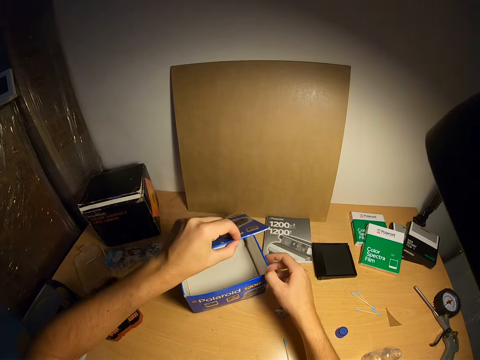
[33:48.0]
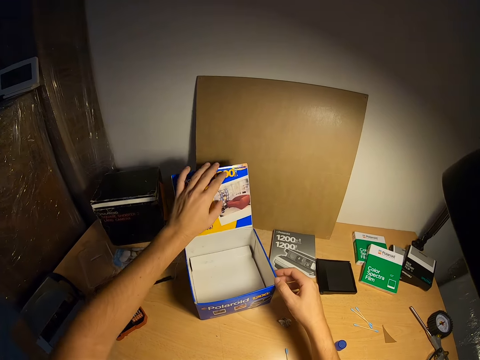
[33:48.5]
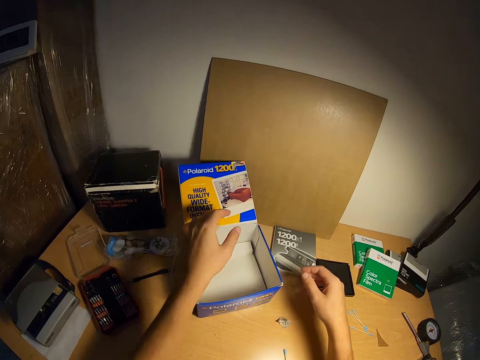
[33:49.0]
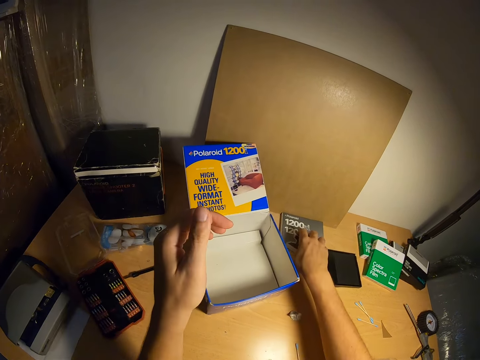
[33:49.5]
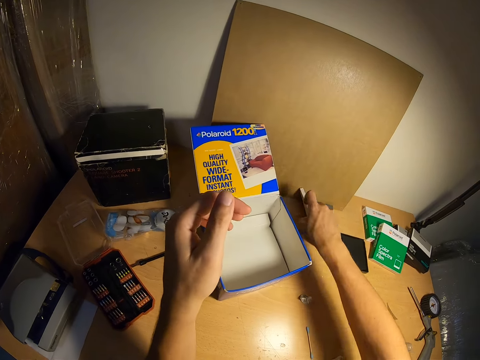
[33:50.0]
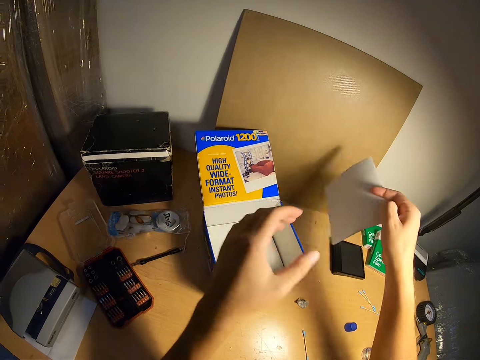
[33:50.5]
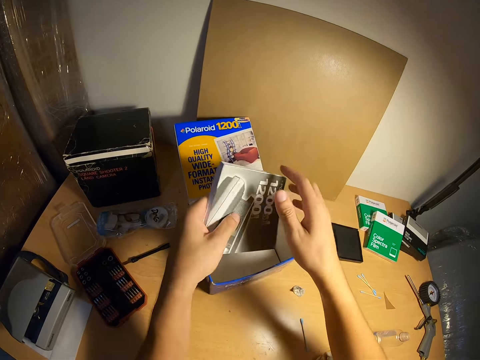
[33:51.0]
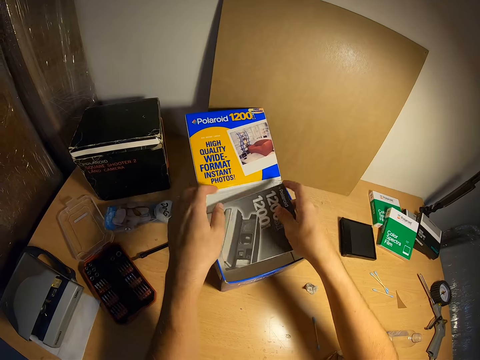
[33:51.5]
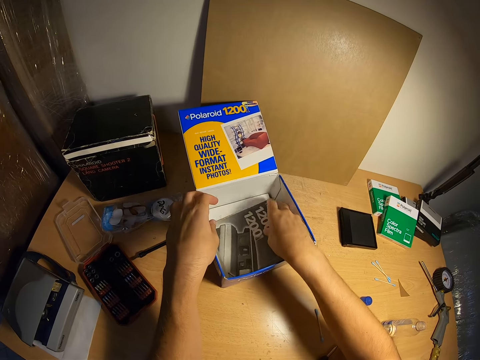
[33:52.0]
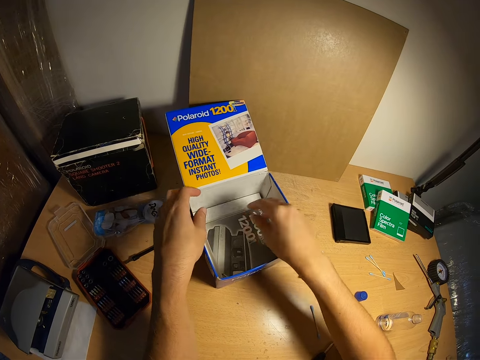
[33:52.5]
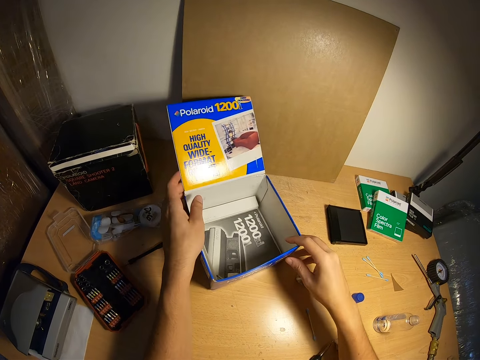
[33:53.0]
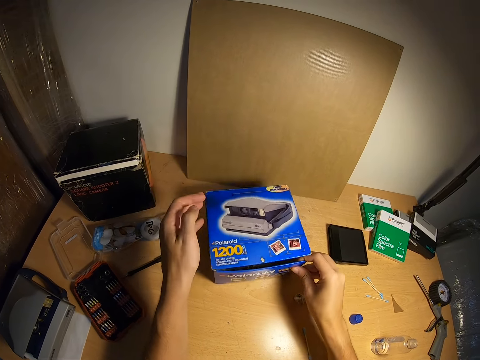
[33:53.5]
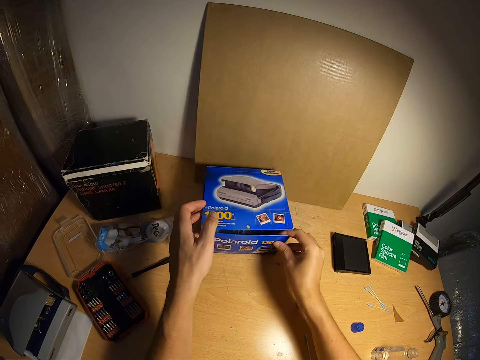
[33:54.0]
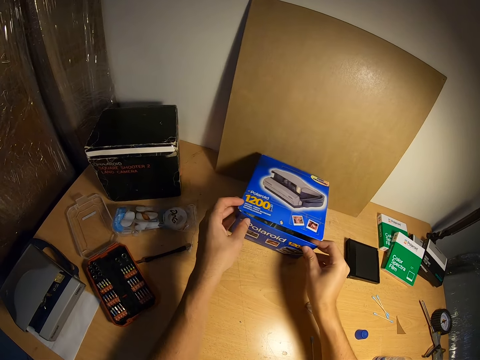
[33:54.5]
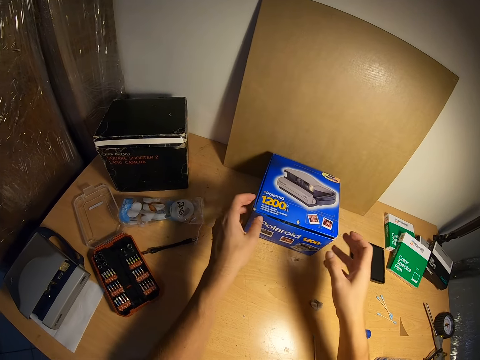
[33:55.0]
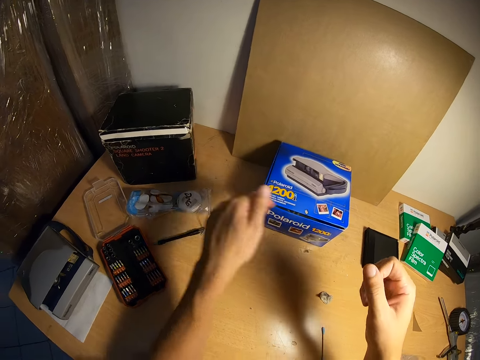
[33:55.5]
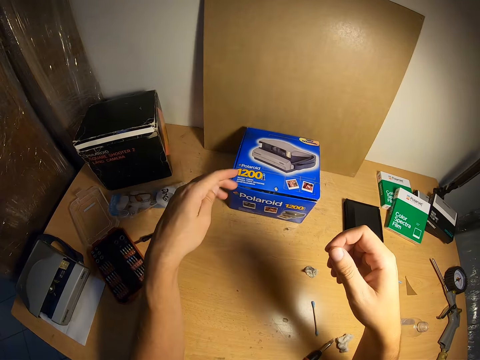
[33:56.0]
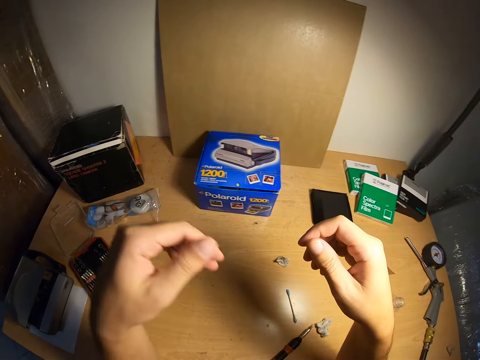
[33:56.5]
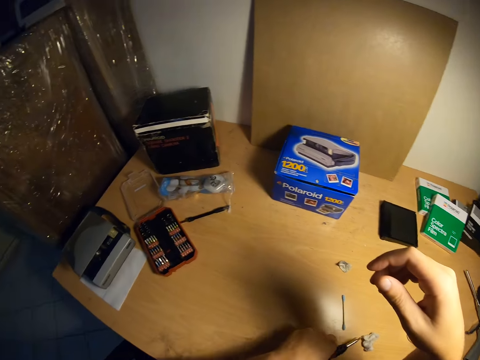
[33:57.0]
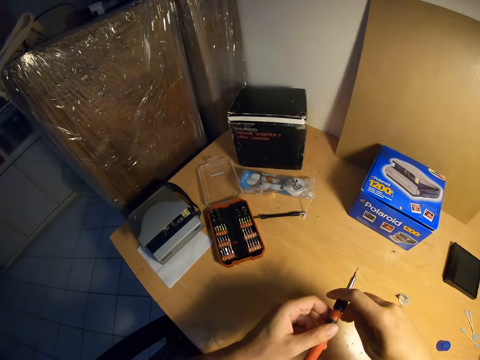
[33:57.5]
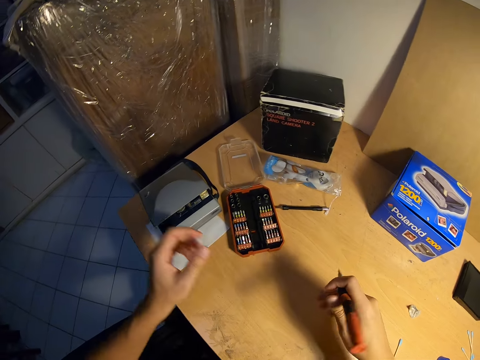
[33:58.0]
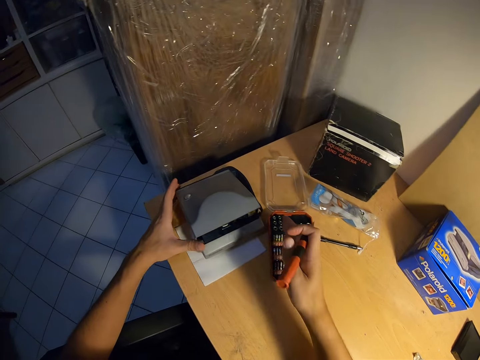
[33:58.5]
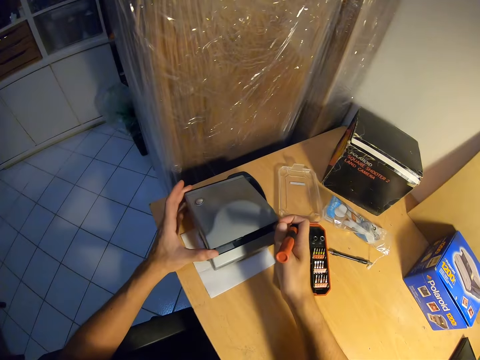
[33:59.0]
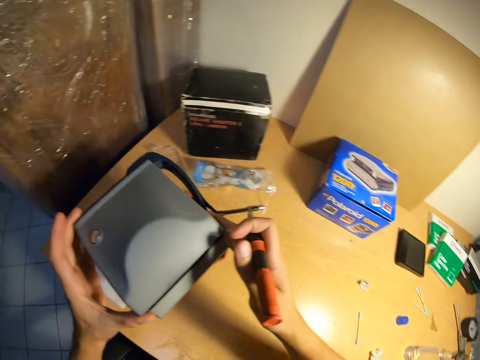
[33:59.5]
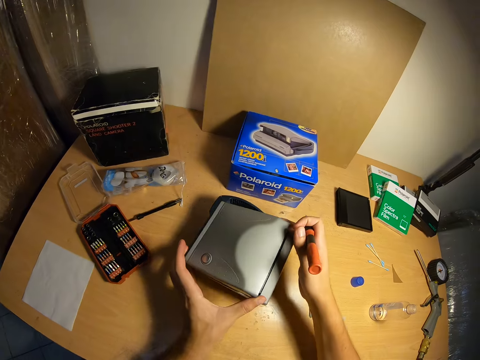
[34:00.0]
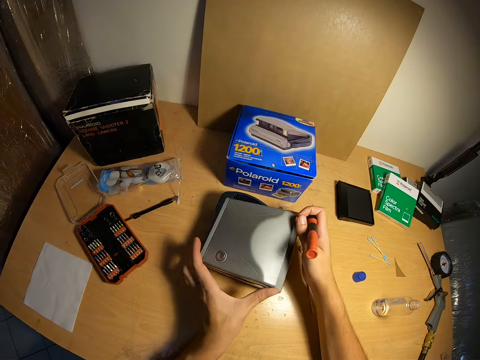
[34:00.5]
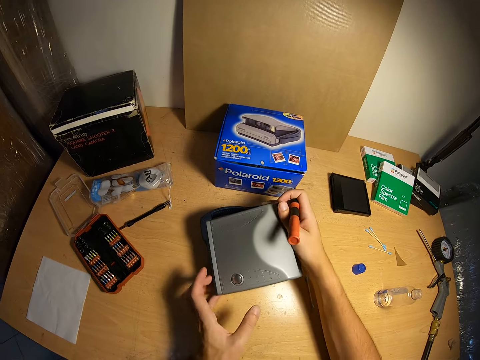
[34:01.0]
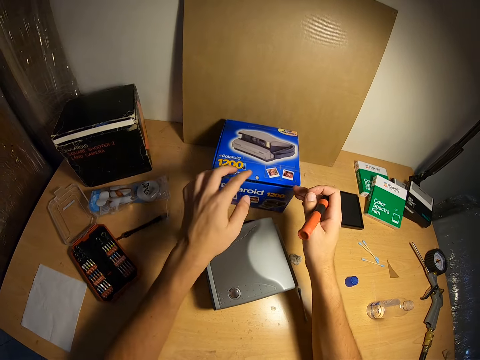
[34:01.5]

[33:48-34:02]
The camera wearer picks up a book on the table with her right hand. She passes the book to her left hand and places the book in the box. She closes the box with her left hand and moves the box away from its spot. She rubs her fingers. She picks up a screwdriver or pen with her left hand and passes the screwdriver to her right hand. She picks the polaroid camera from the table with her both hands. She touches the camera with her left hand and supports the camera with her right hand. She puts the polaroid camera on the table.

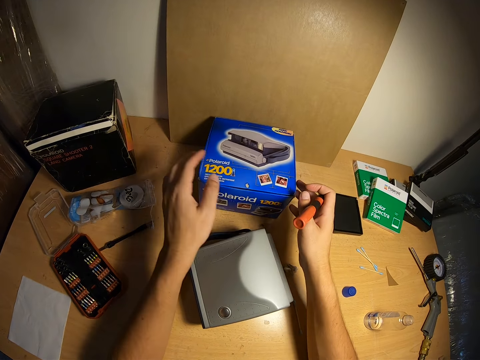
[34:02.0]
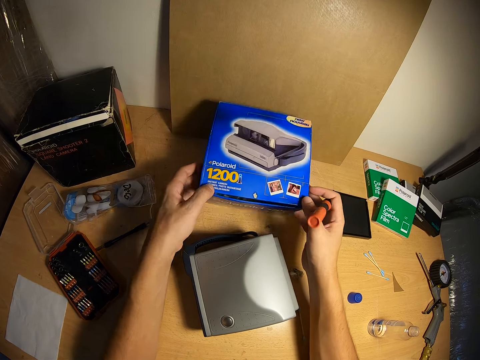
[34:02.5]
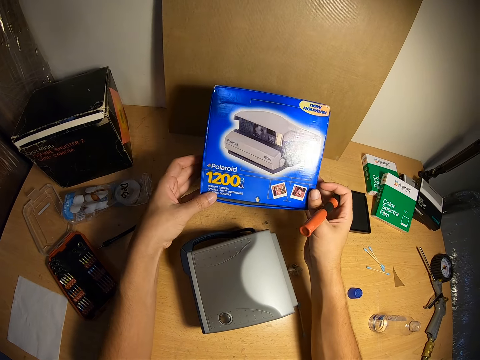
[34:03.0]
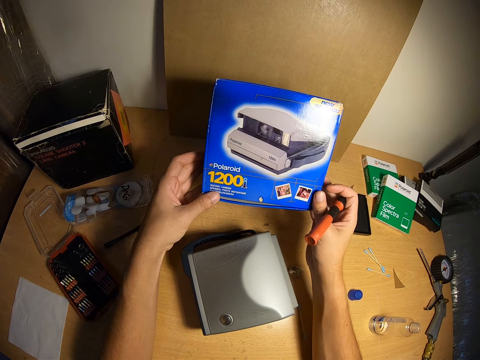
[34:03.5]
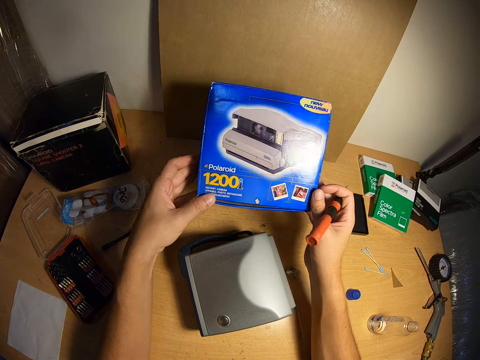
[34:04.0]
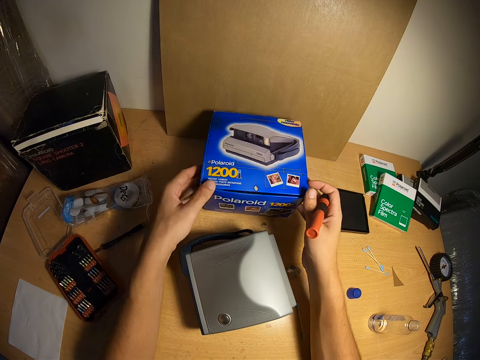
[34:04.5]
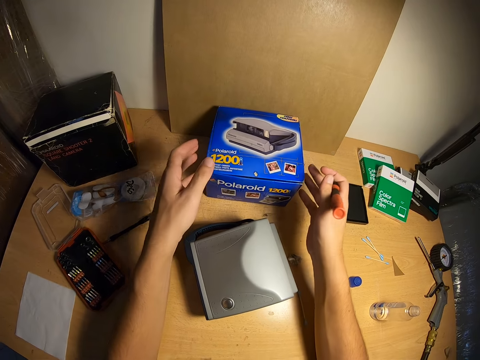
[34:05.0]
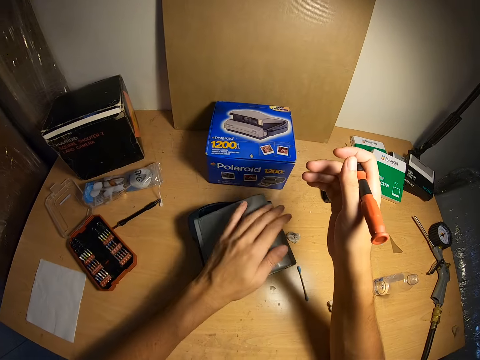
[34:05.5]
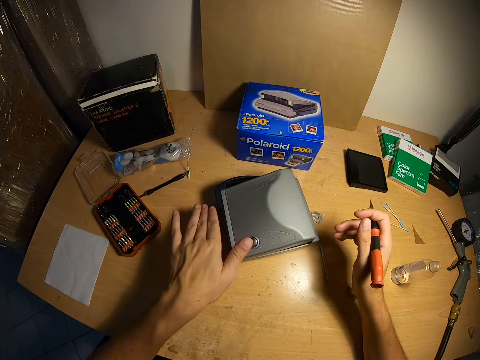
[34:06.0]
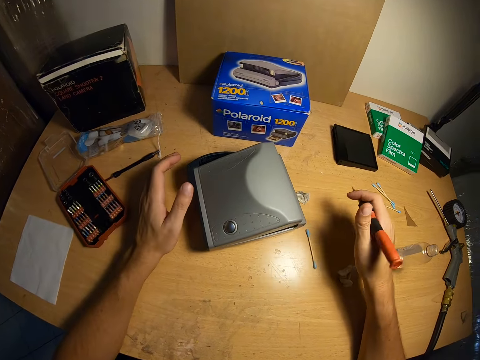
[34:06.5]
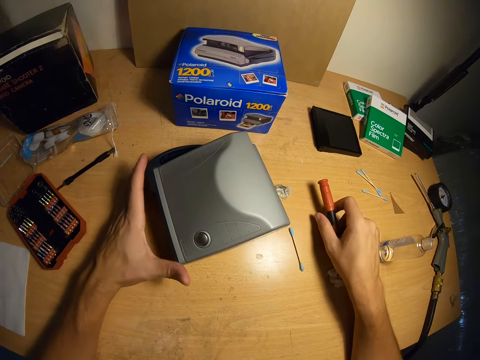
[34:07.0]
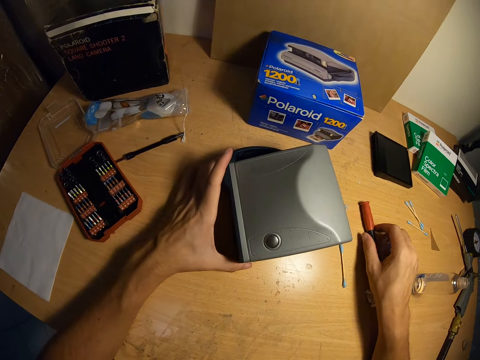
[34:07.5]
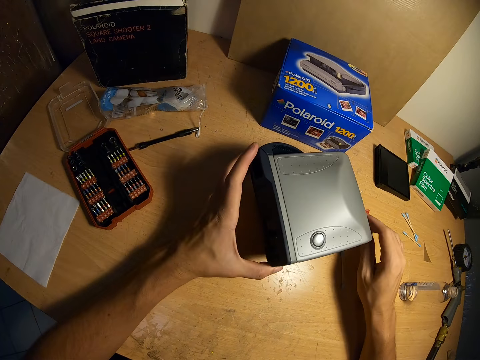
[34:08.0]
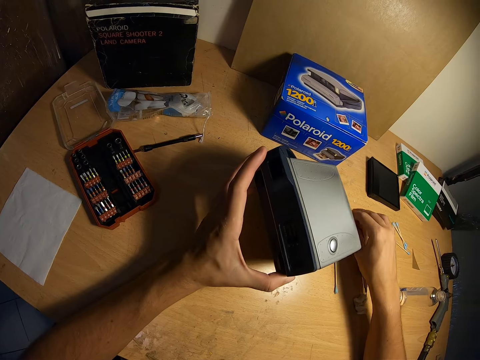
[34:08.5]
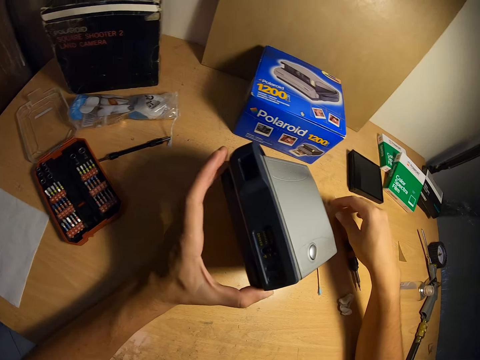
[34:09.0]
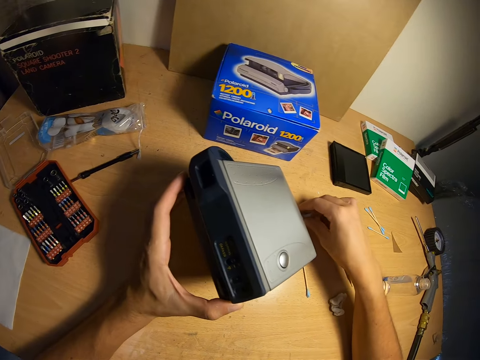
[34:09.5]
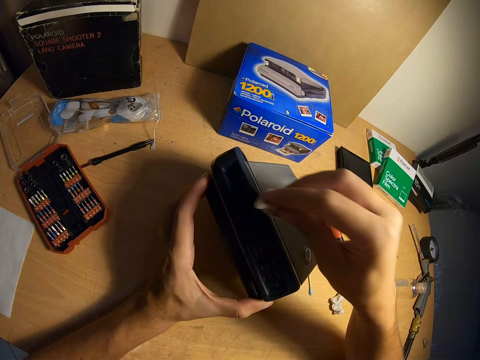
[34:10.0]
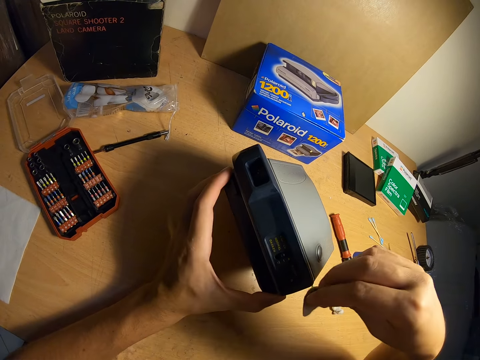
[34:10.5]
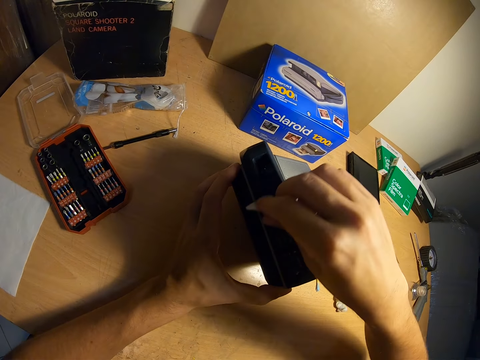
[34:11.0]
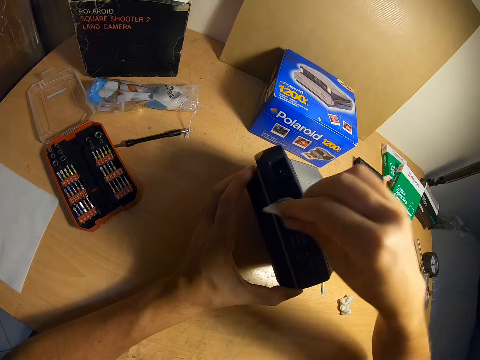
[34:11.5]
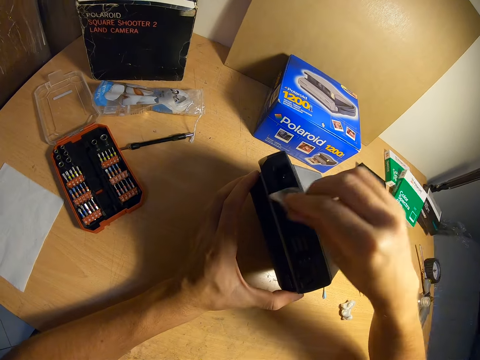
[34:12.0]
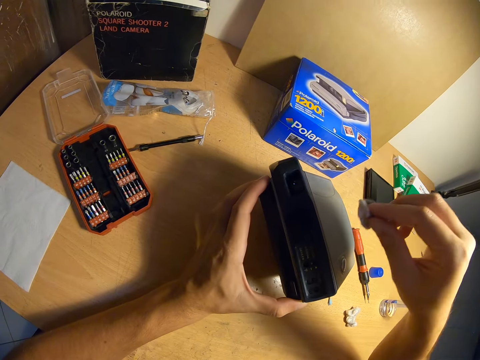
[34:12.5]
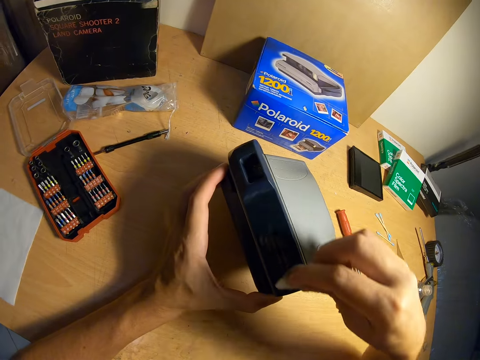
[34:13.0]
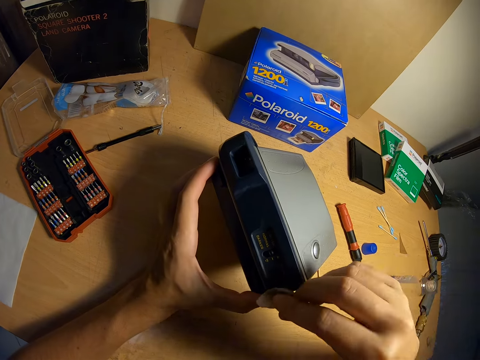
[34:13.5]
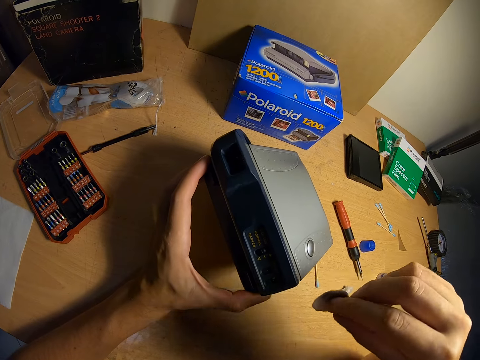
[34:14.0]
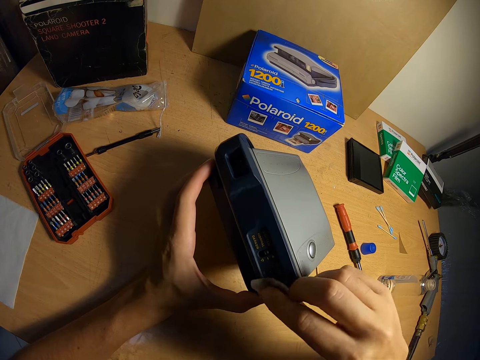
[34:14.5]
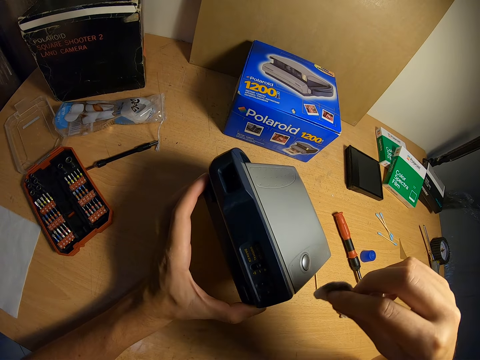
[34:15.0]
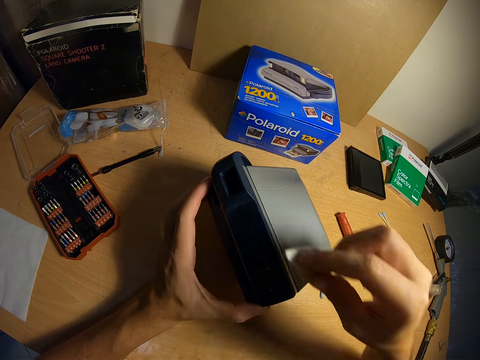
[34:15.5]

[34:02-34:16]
The camera wearer looks at the box. She picks up the box with her hands and drops the box back with her hands. She wipes the top part of the camera with her hand. She puts the screwdriver on the table. She lifts the camera with her left hand. She picks the cotton wool from the table with her right hand. She wipes the polaroid camera with the cotton wool.
